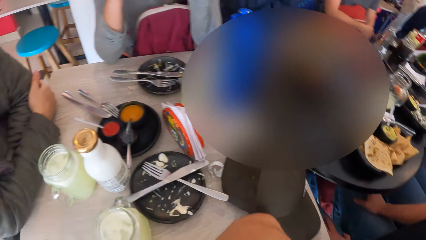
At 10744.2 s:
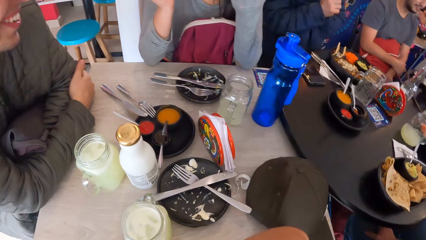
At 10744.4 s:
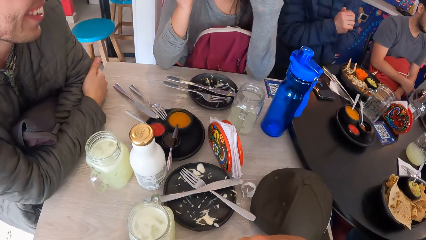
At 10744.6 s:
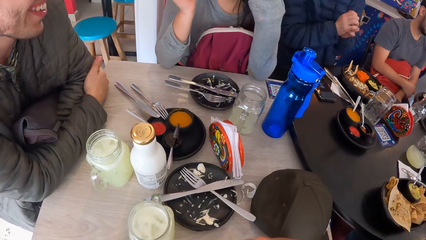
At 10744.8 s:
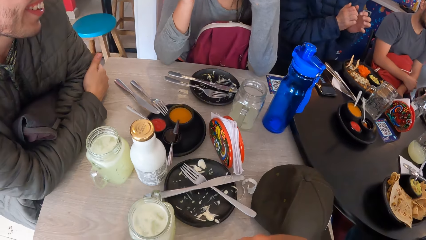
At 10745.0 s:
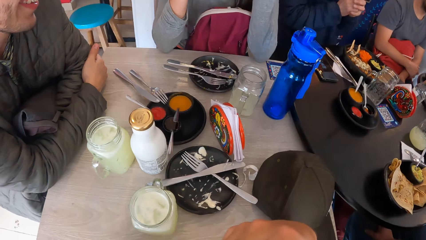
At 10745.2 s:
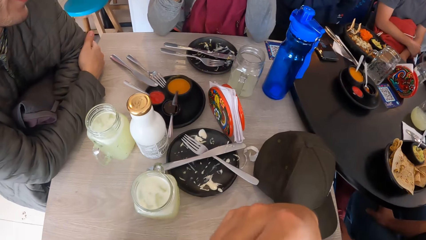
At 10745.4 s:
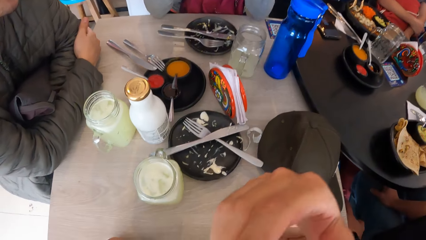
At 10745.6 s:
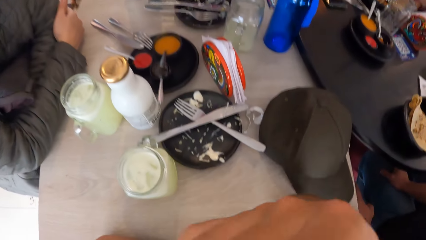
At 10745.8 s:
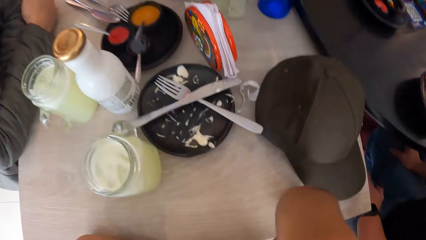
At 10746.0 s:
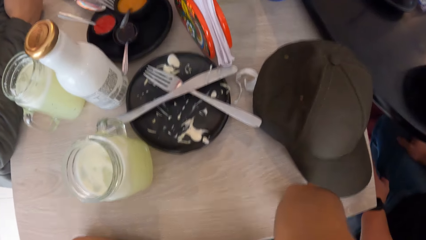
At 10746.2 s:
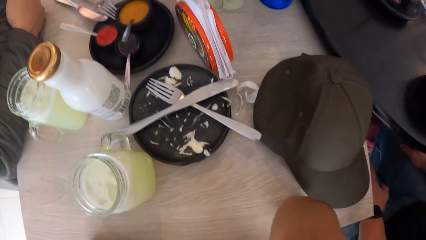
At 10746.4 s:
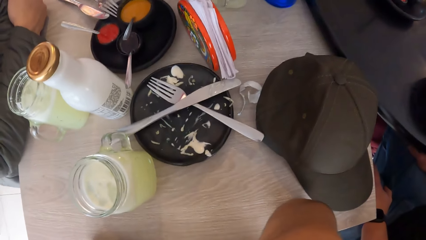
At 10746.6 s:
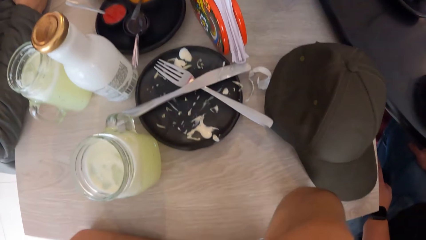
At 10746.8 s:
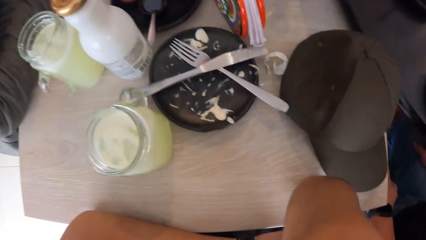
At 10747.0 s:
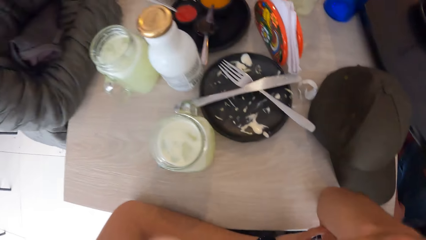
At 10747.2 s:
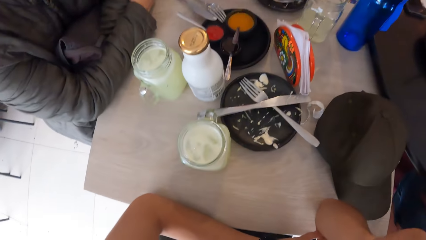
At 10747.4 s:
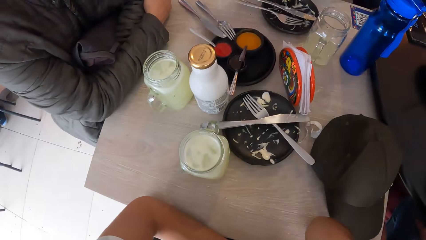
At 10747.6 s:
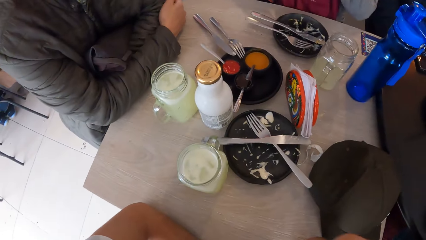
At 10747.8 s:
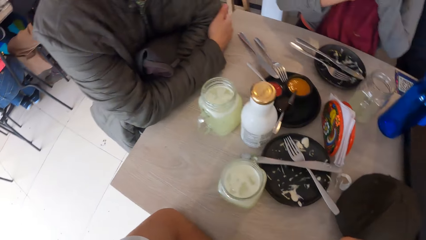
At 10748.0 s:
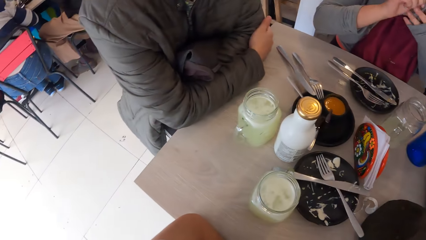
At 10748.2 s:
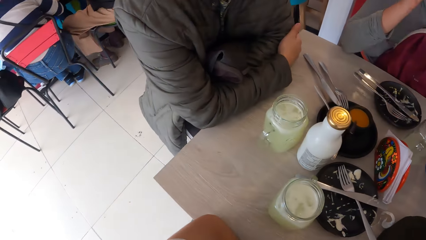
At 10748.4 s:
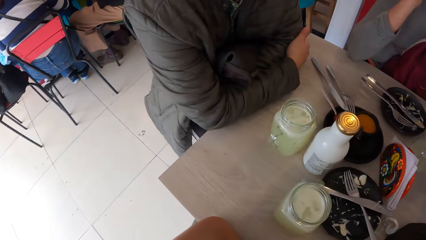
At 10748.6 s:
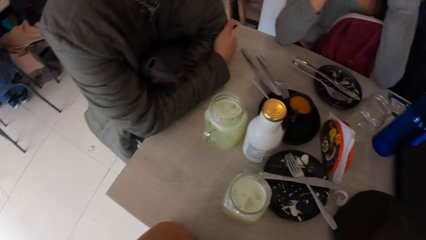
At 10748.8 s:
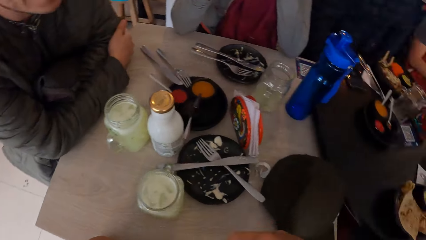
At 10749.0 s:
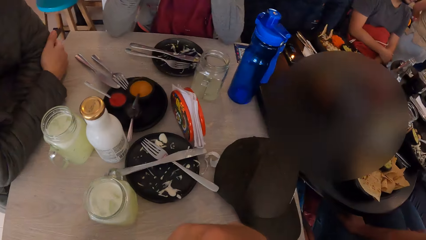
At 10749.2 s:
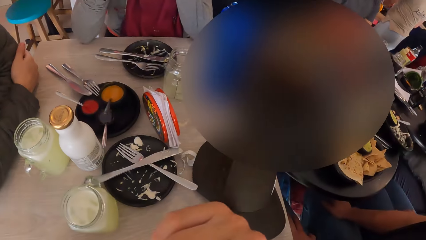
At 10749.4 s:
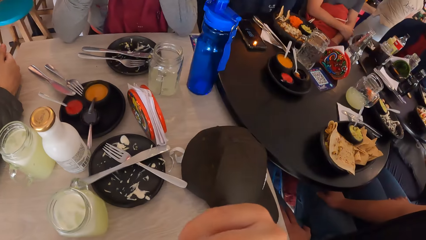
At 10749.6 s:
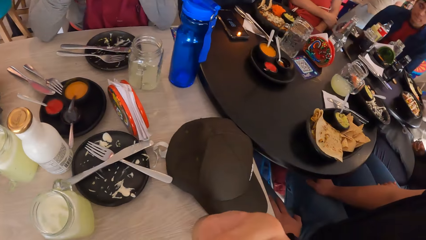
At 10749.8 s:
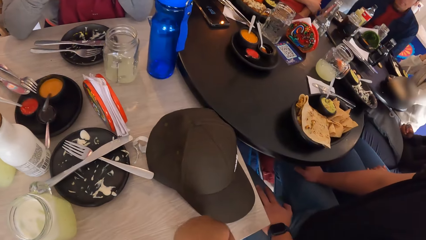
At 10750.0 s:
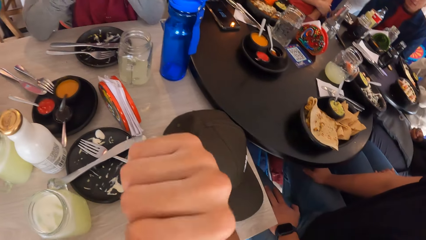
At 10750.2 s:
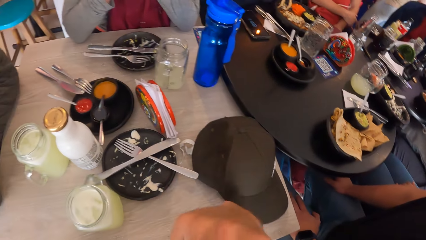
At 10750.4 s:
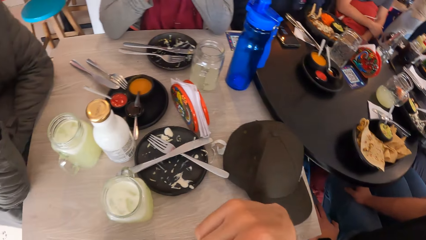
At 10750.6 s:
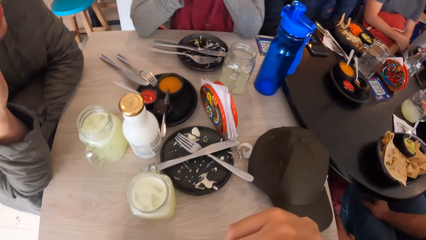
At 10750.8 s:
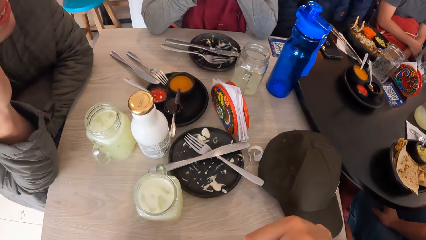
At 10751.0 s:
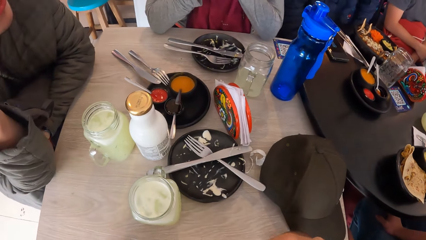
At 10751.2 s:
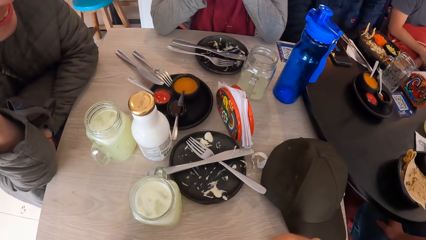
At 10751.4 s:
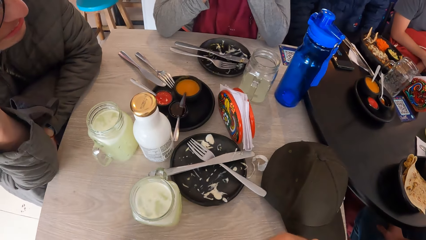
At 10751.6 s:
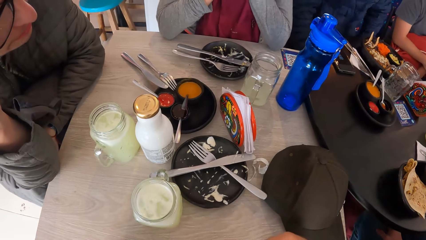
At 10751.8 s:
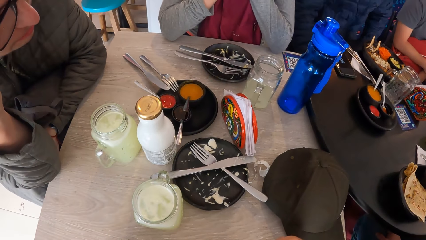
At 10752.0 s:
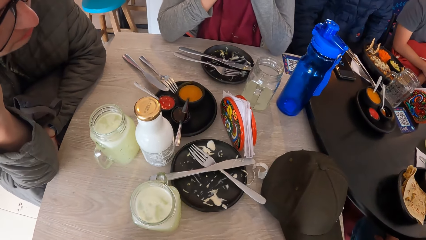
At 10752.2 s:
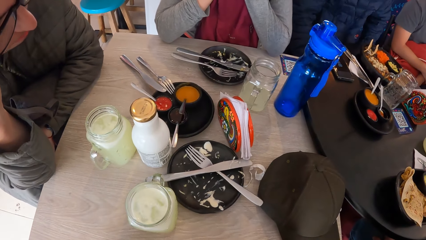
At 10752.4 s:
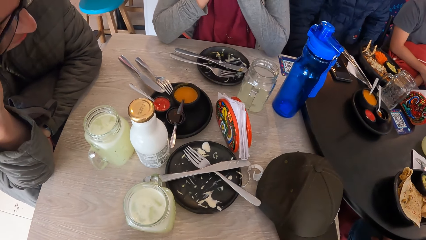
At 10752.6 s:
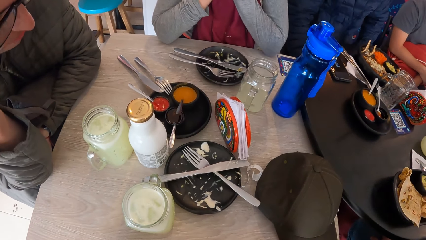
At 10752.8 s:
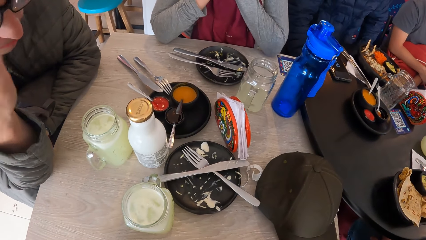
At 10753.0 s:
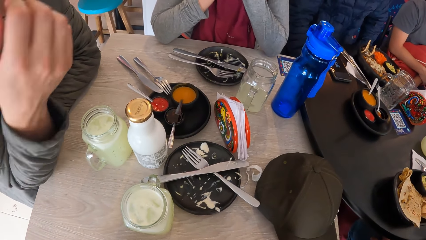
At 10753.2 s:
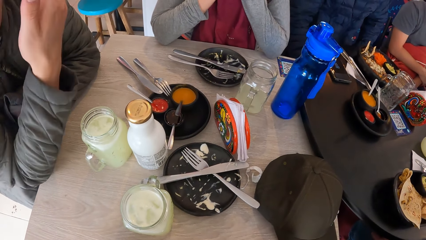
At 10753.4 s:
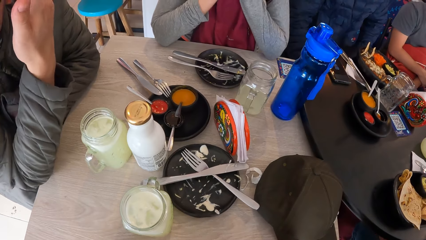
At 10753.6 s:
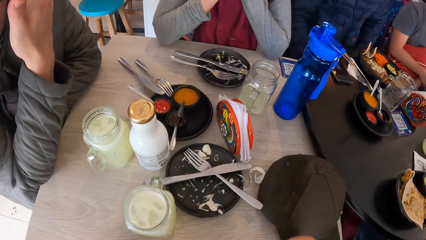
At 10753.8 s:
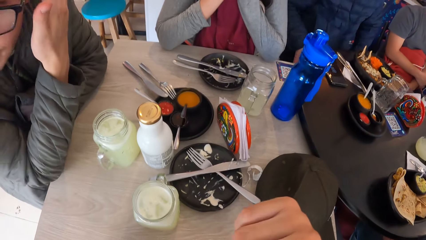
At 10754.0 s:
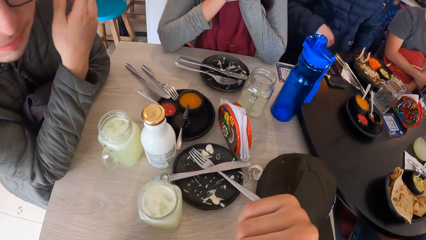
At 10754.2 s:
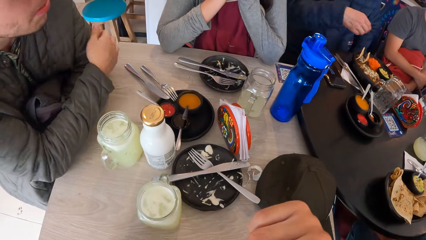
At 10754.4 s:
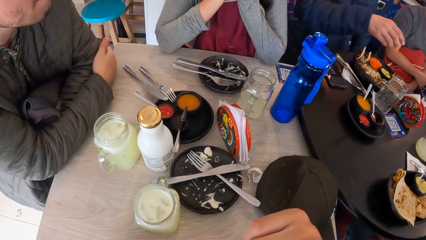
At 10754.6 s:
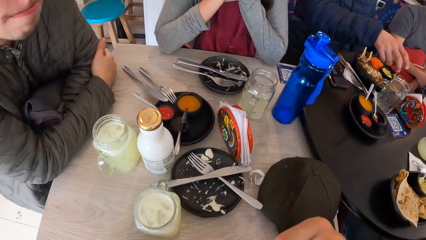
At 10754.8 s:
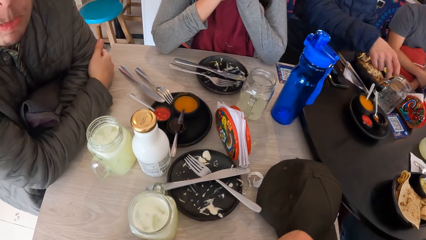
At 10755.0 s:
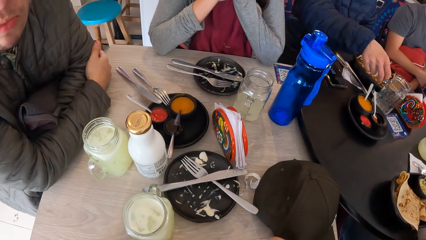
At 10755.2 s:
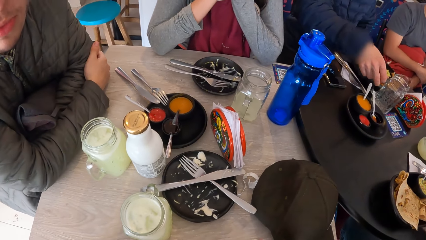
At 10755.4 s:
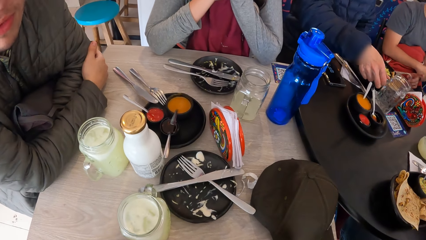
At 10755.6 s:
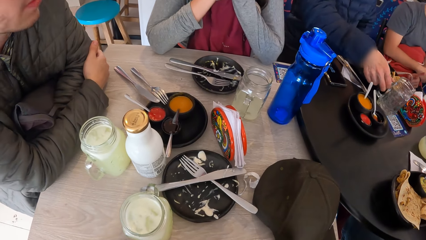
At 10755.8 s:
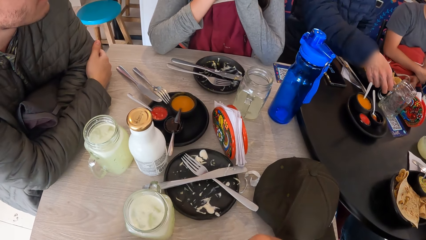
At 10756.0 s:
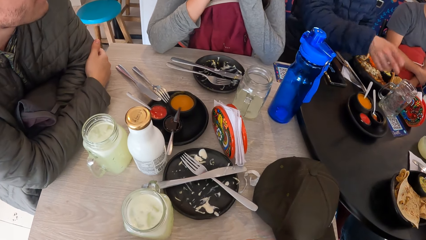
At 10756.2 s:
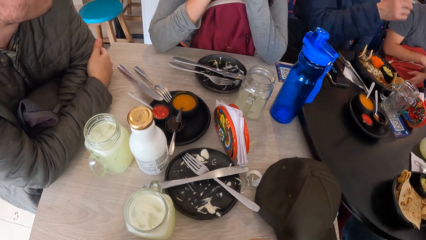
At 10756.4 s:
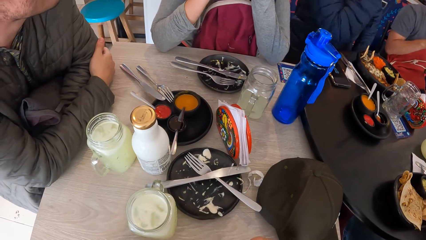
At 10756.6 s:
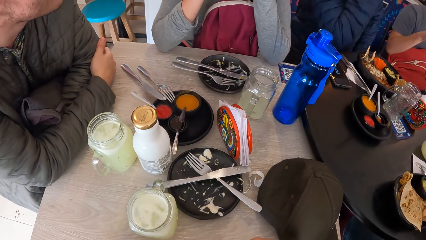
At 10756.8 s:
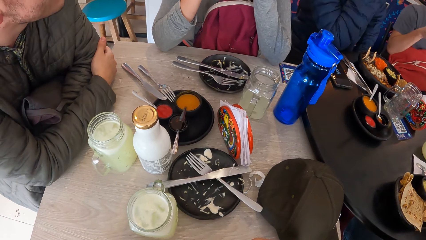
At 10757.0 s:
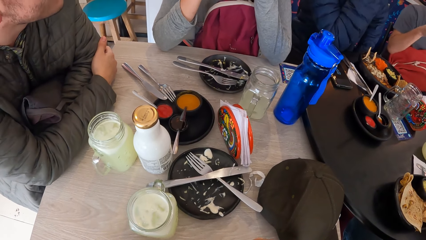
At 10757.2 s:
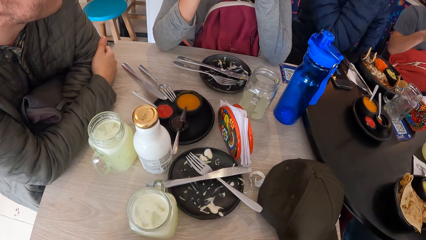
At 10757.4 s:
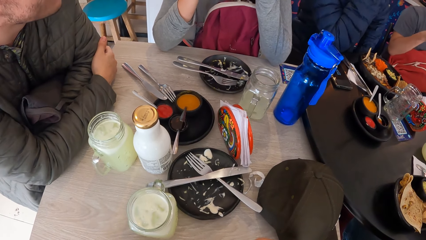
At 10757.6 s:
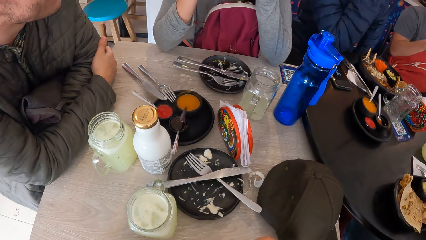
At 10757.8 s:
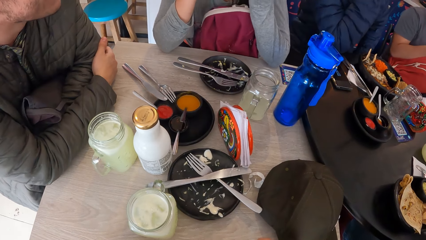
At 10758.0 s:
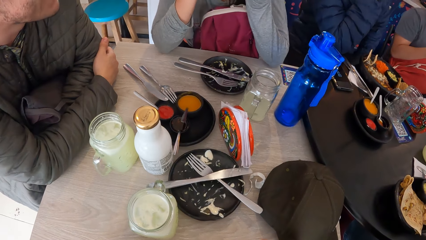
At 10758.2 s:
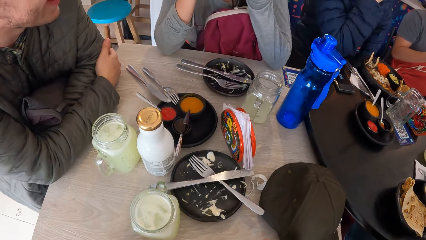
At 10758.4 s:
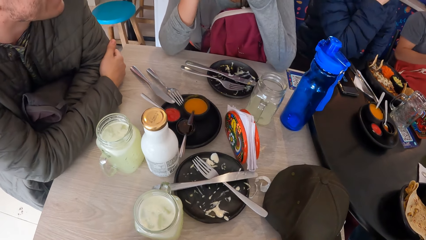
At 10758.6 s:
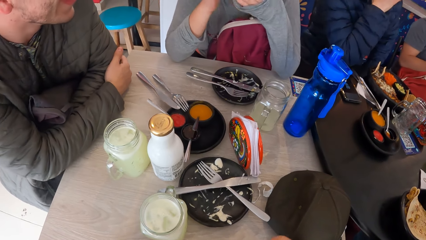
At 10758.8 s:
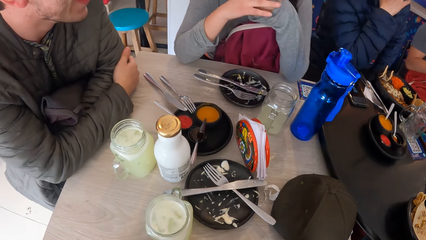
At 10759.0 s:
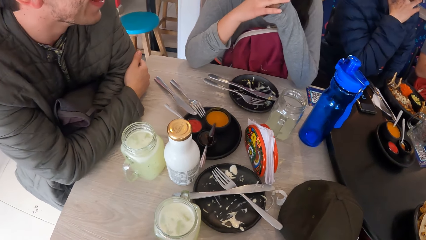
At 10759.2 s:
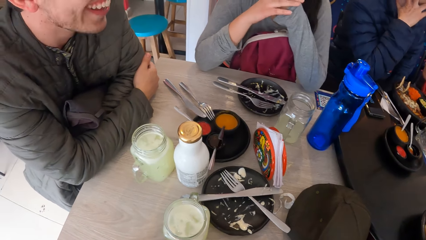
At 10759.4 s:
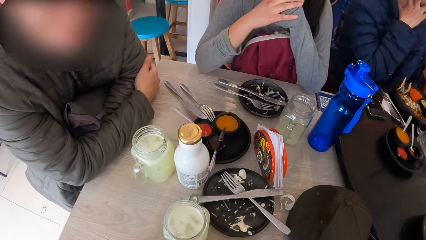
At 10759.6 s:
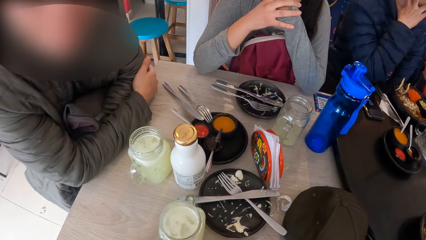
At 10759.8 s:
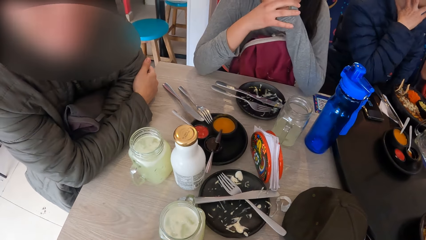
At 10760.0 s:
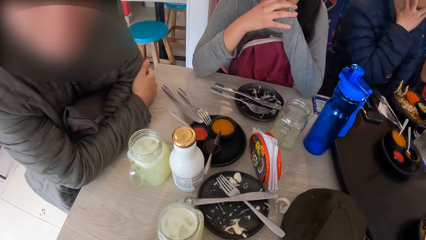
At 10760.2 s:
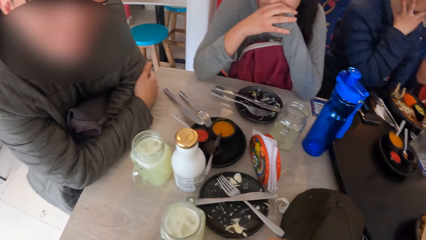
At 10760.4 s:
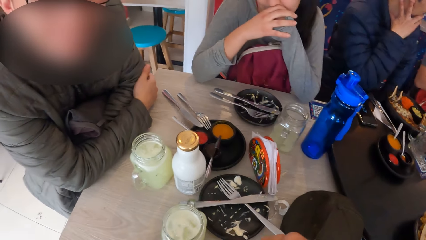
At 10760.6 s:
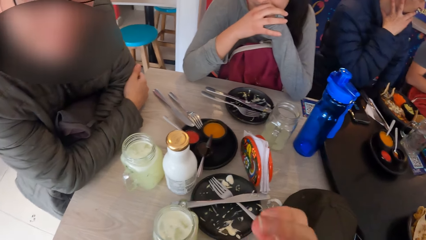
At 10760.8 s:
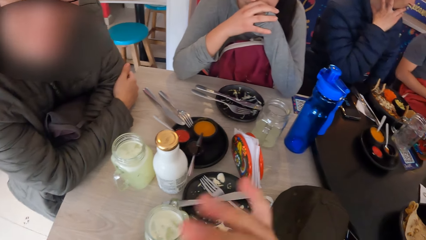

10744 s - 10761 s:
The man shifts a cup on the table with his right hand.
